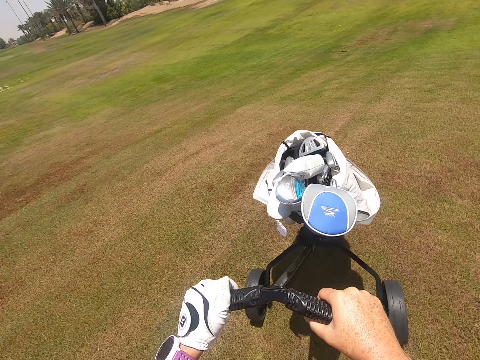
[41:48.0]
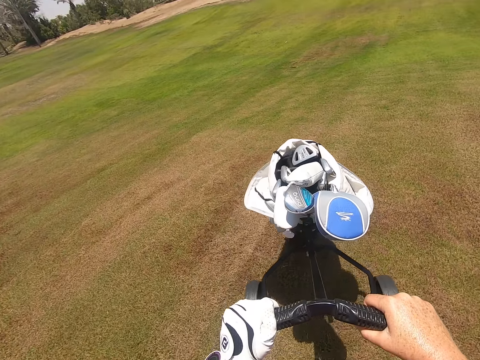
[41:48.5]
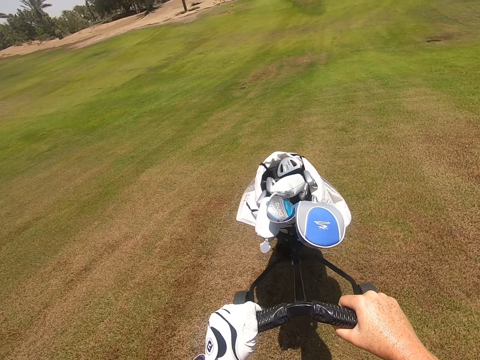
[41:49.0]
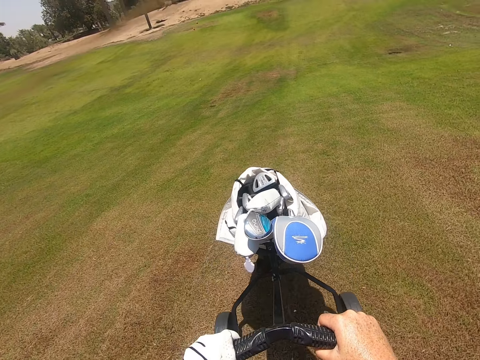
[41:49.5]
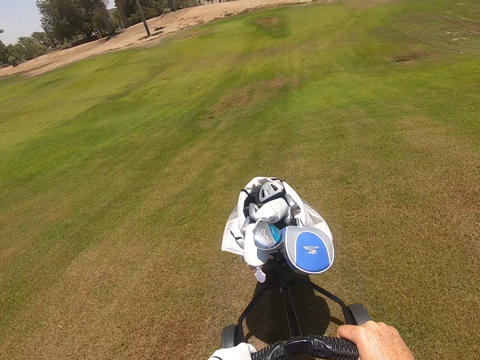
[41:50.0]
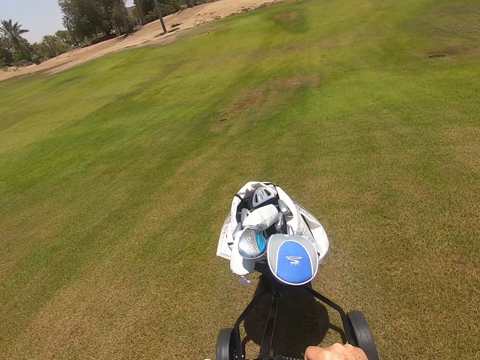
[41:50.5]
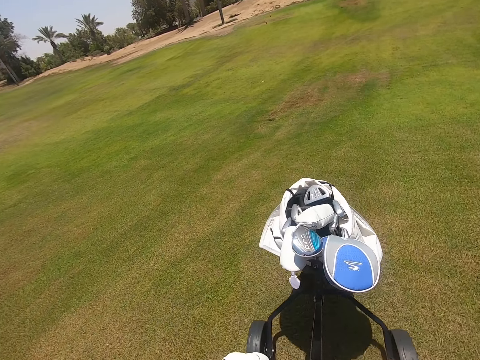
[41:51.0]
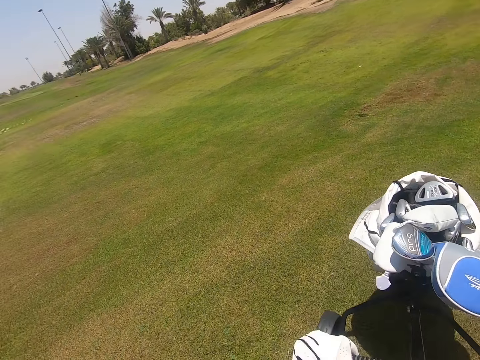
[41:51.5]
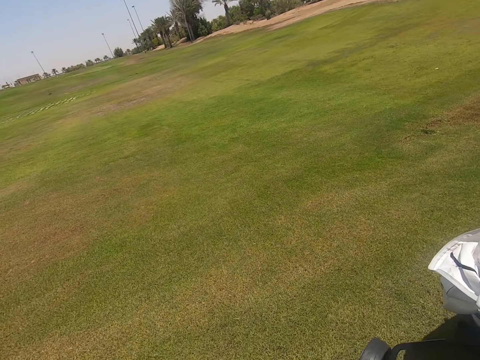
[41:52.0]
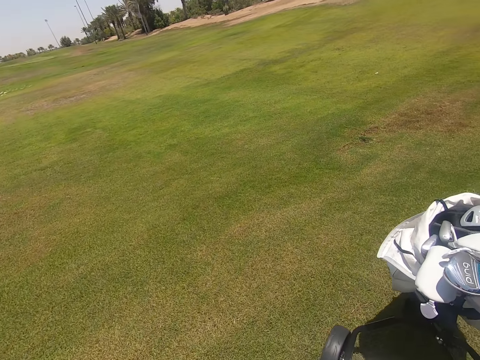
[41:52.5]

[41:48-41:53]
The camera wearer moves a golf trolley.

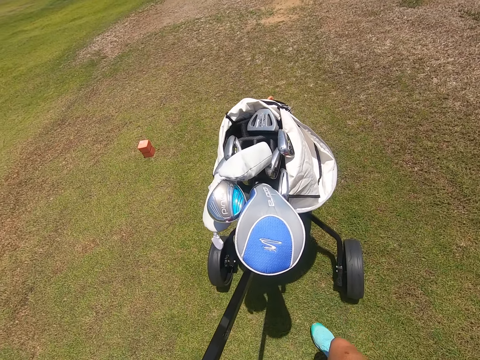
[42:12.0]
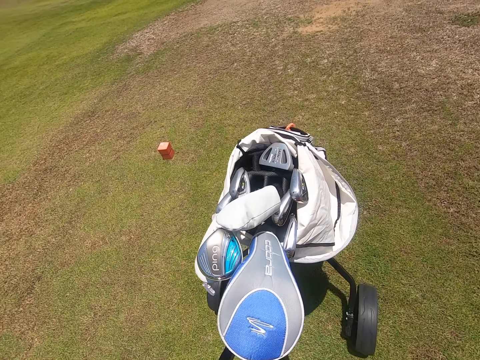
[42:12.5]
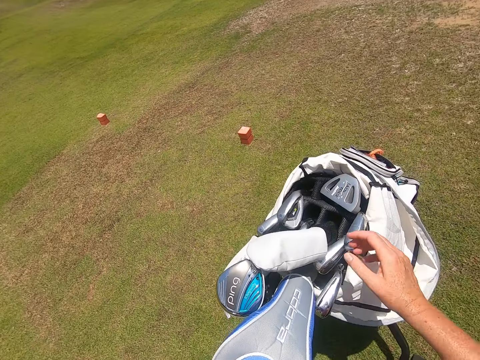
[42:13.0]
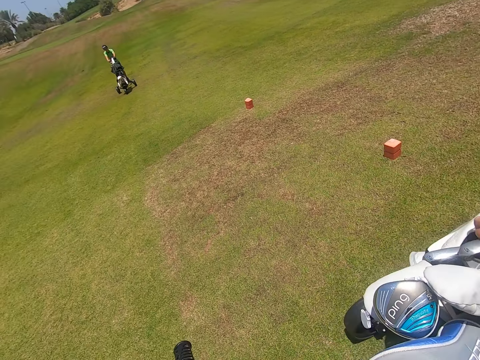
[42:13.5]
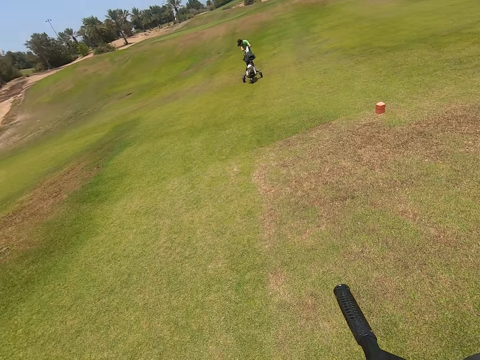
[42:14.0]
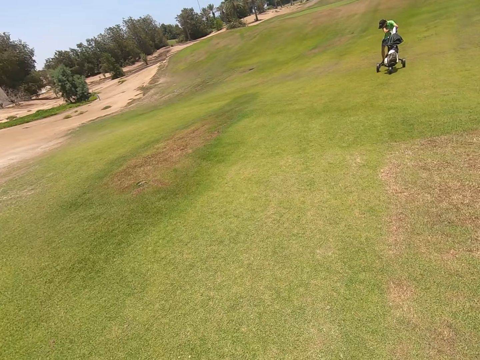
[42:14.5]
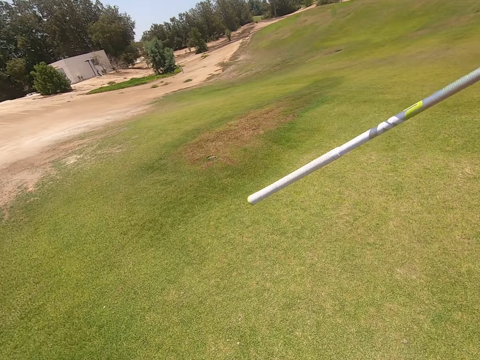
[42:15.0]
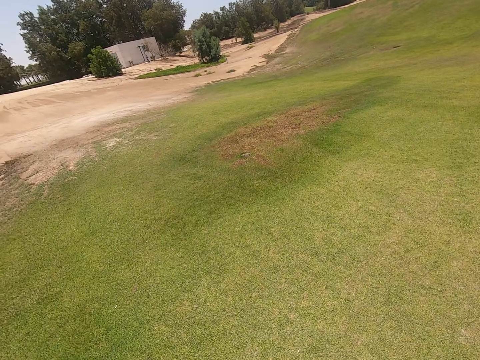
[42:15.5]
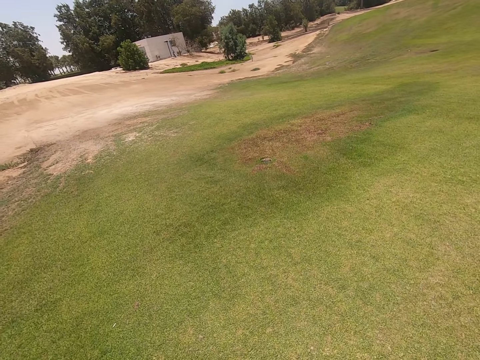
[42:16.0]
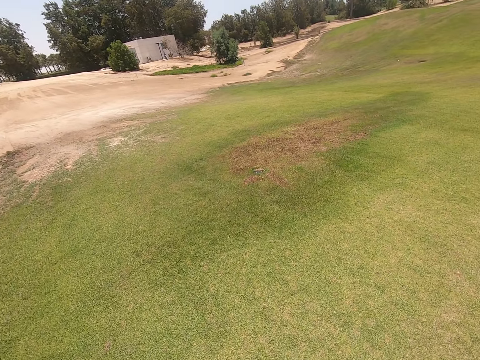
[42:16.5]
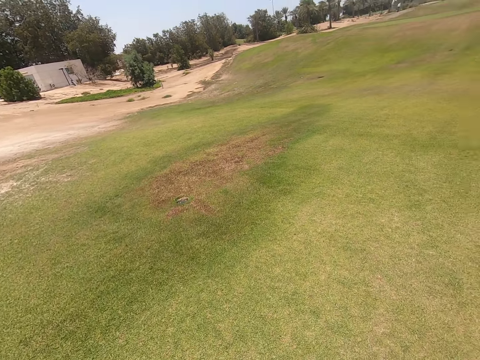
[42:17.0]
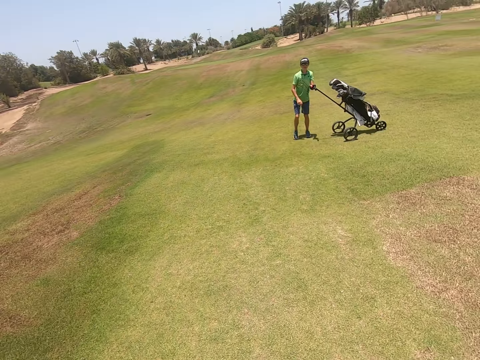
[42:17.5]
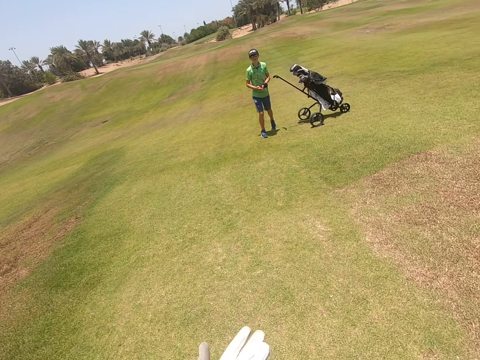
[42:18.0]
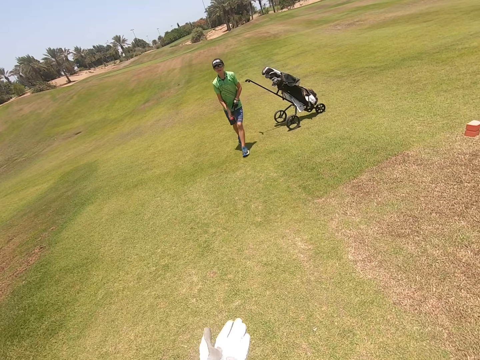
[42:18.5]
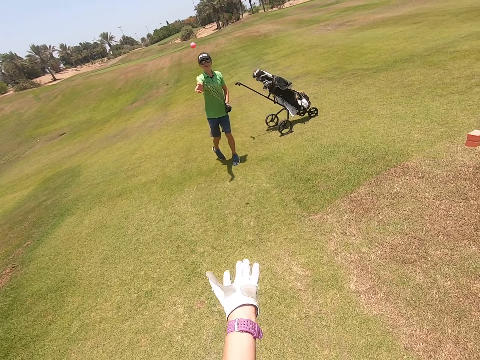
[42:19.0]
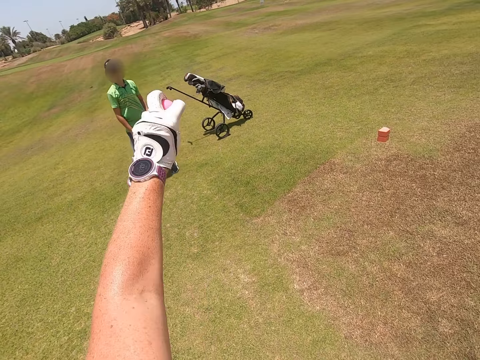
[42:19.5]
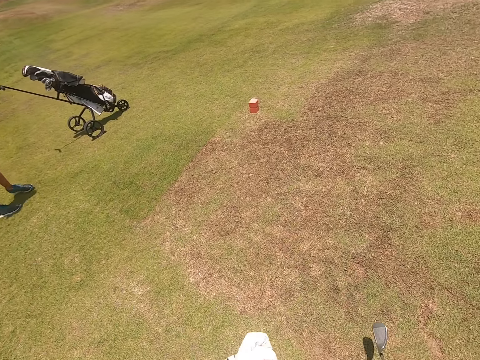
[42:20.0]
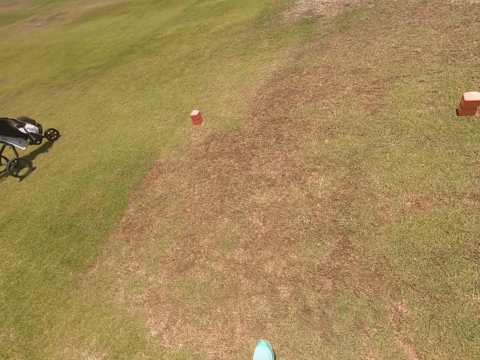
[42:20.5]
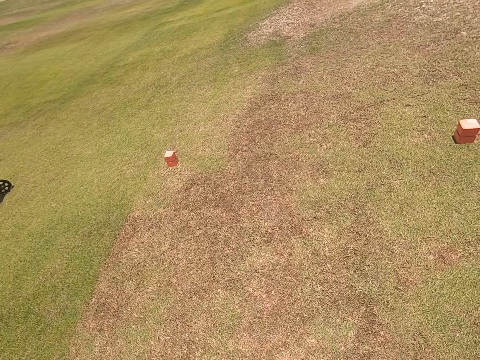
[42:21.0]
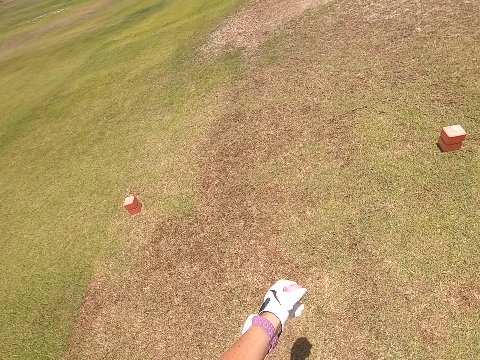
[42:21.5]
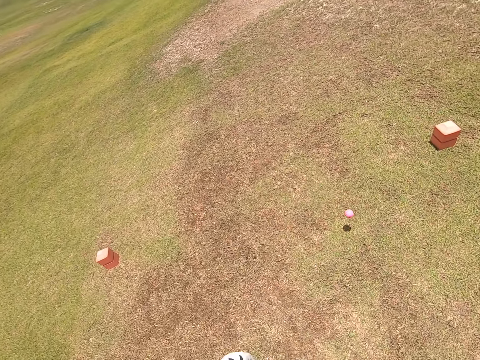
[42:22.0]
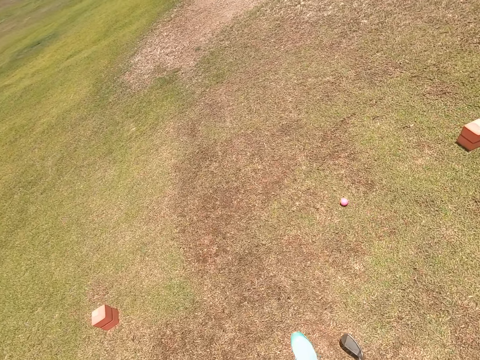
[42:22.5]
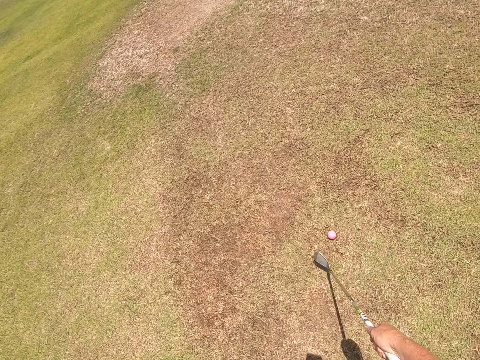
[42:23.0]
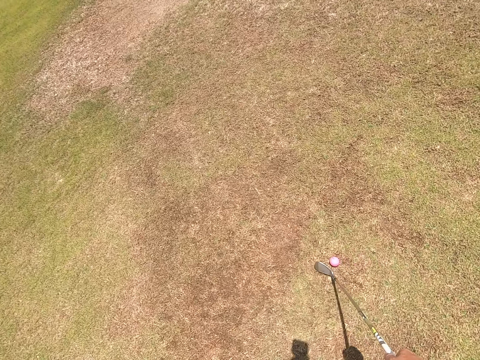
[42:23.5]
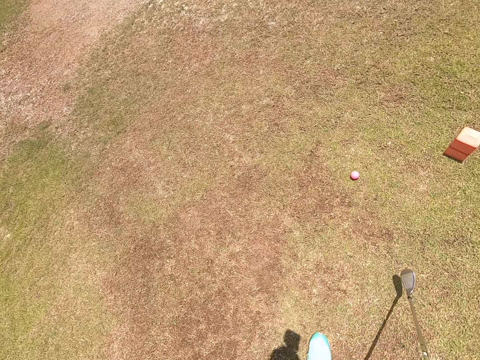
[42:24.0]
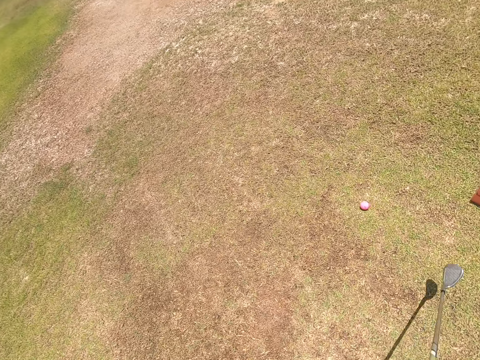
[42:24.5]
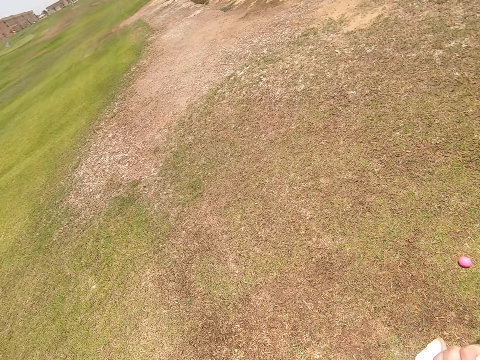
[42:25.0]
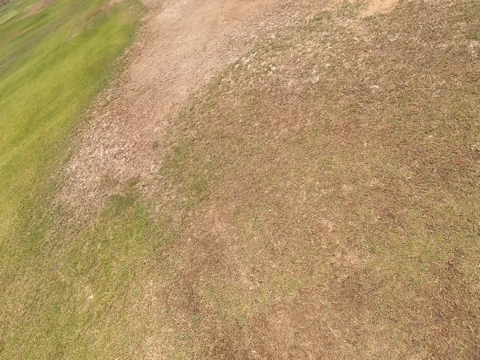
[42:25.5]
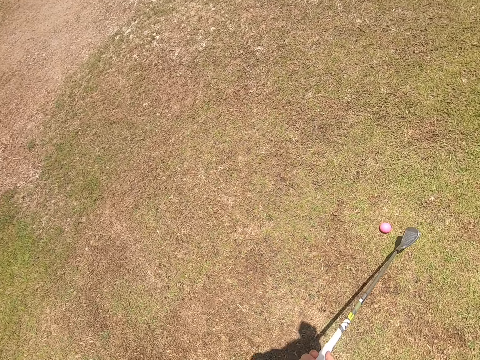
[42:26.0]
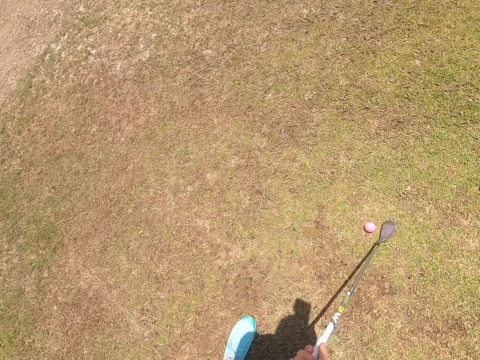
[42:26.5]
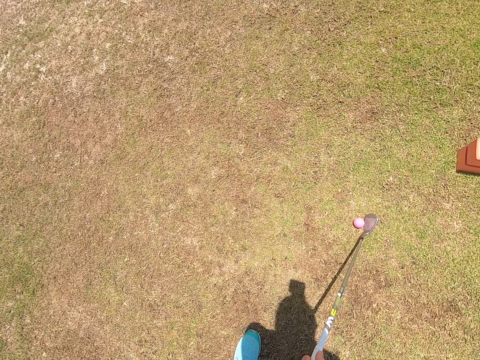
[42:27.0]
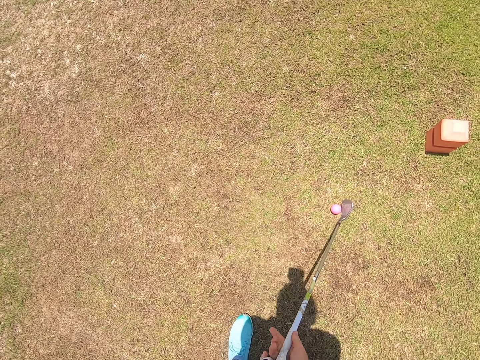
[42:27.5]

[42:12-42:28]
The camera wearer takes a golf club. They walk. They take a golf ball from a person. They throw the golf ball on the field. They play golf with a hockey stick. They push the golf ball.

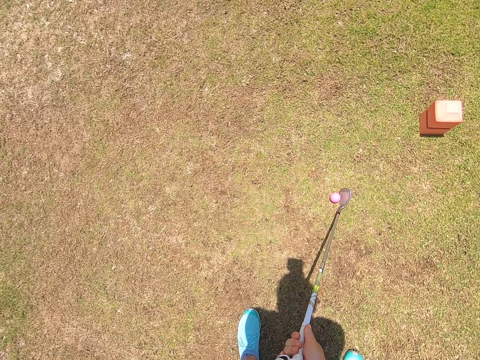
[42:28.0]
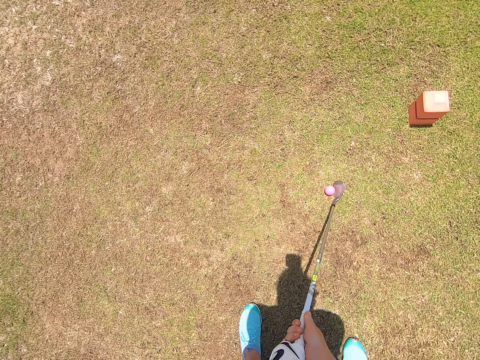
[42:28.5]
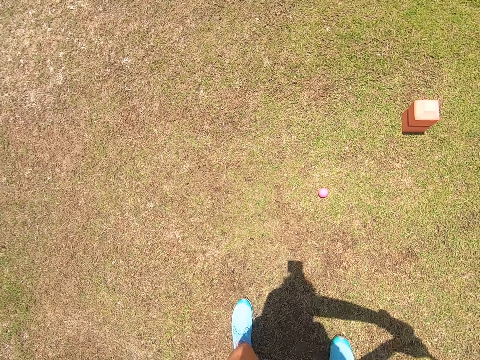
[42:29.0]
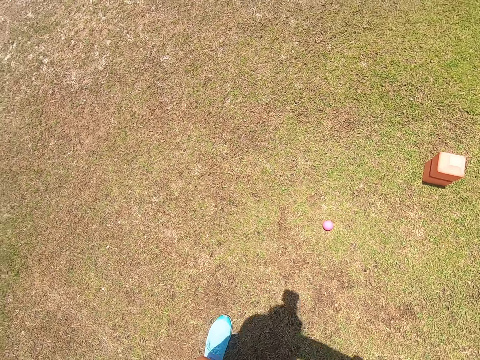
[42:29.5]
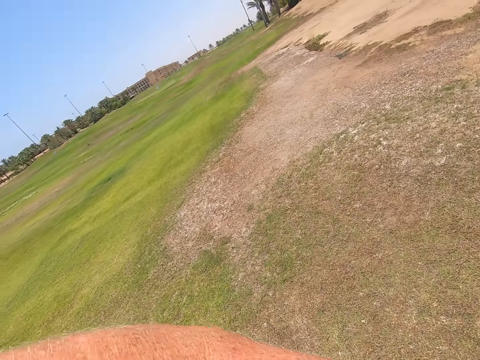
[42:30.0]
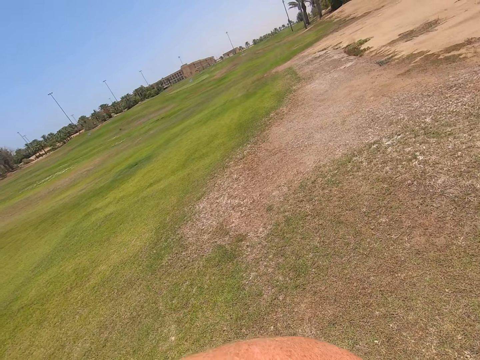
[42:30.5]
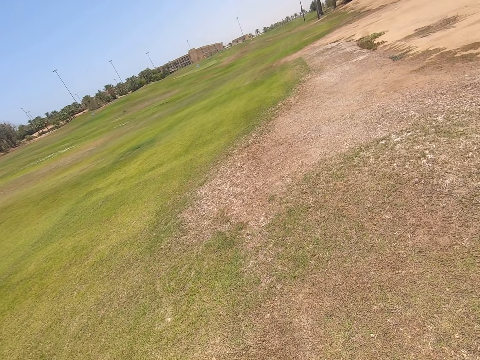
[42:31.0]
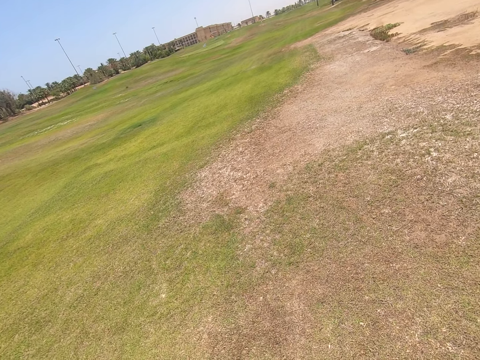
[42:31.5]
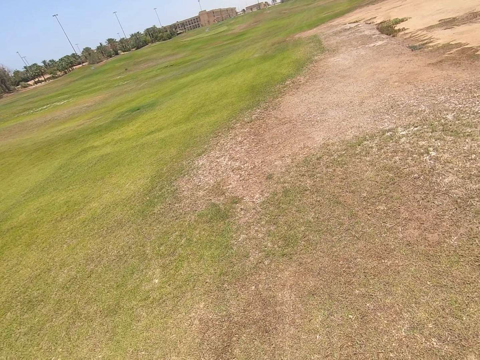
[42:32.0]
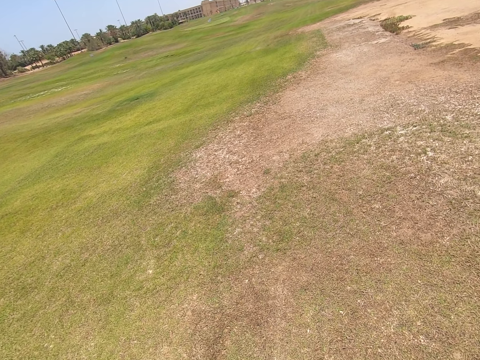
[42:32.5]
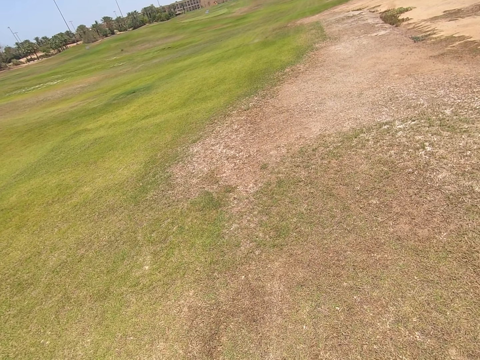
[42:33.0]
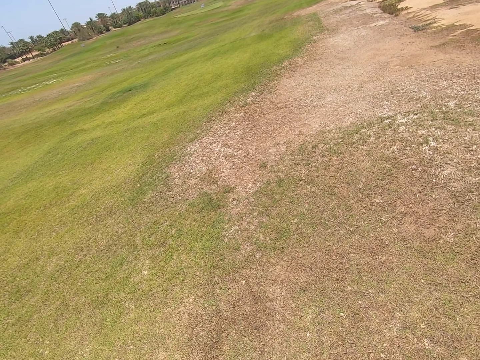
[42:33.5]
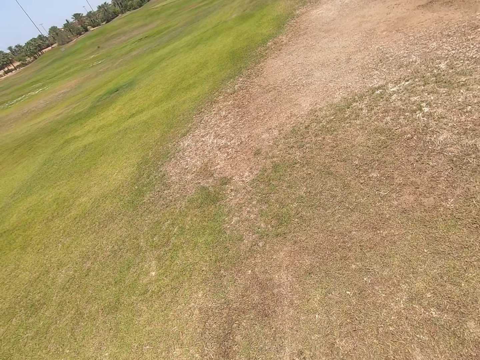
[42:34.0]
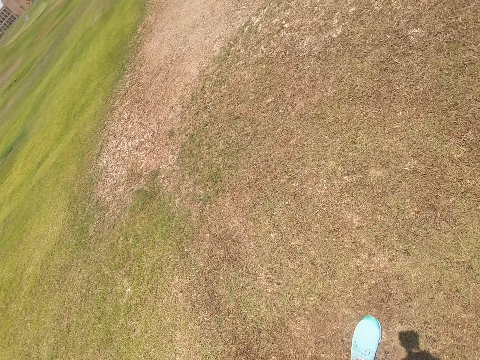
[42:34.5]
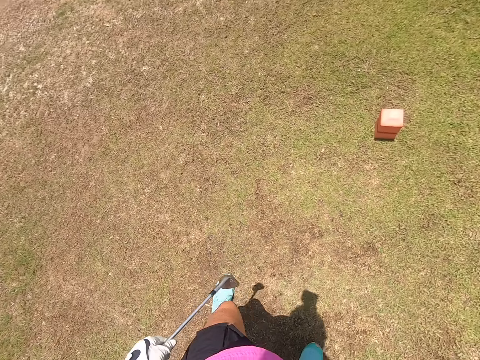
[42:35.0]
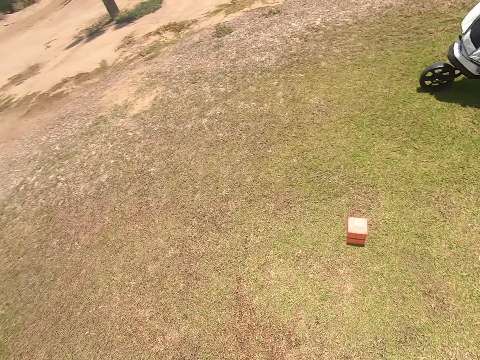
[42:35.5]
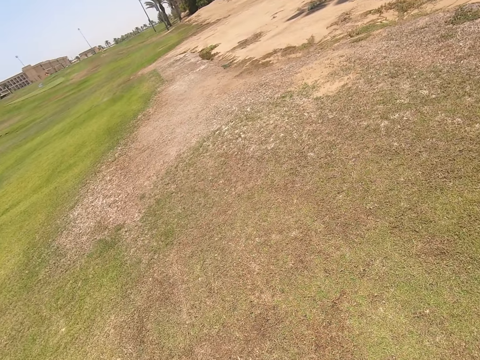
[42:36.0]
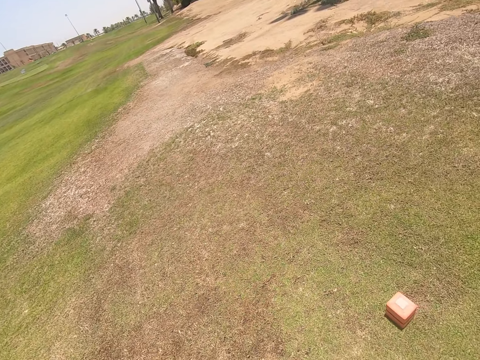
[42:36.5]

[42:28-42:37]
The camera wearer hits a golf ball. They walk.
